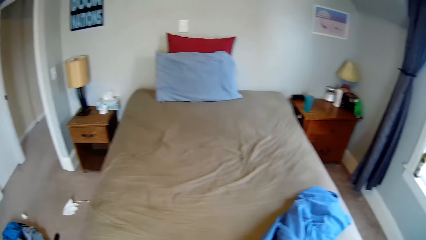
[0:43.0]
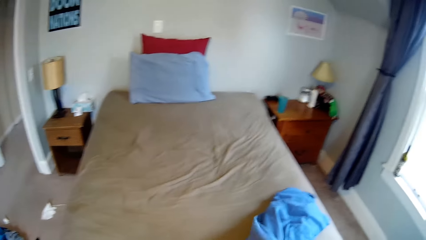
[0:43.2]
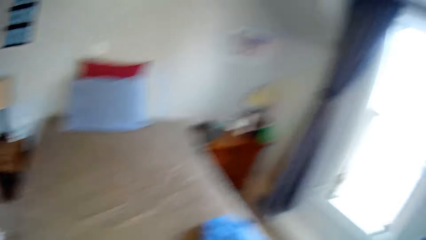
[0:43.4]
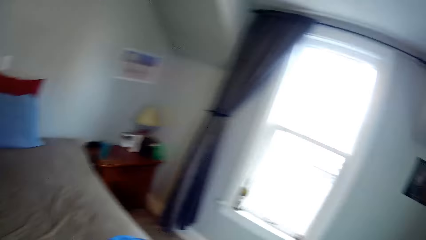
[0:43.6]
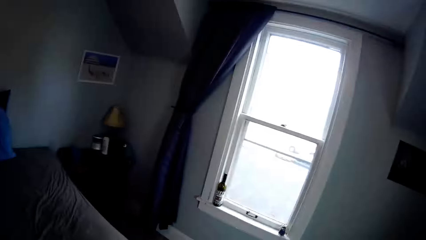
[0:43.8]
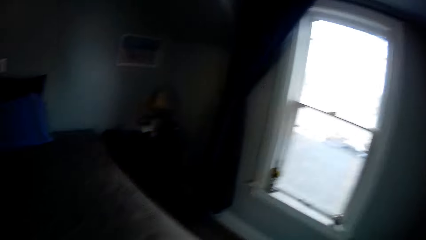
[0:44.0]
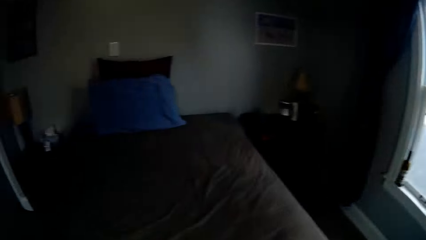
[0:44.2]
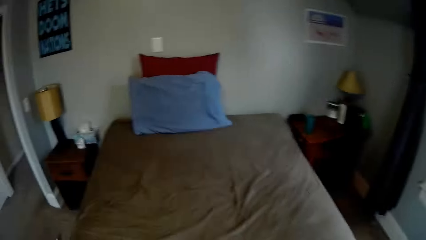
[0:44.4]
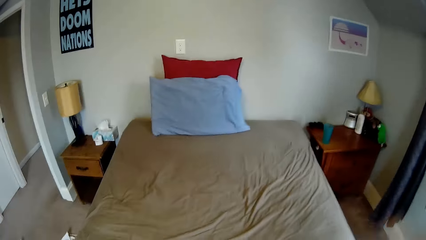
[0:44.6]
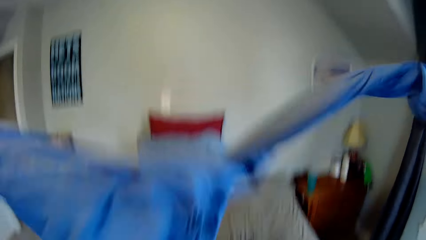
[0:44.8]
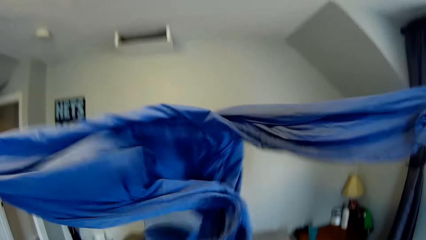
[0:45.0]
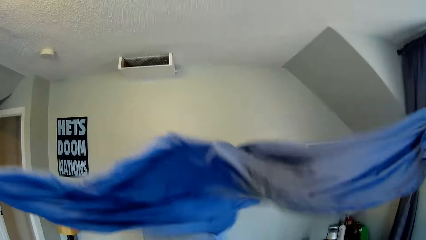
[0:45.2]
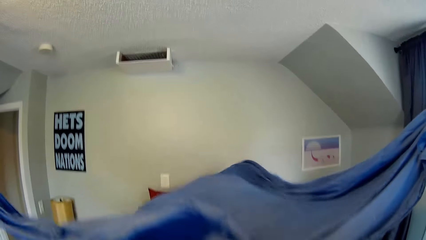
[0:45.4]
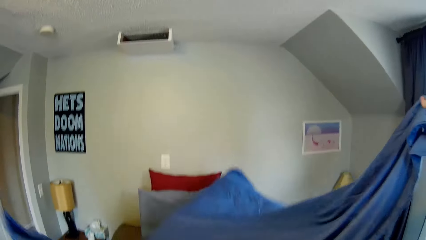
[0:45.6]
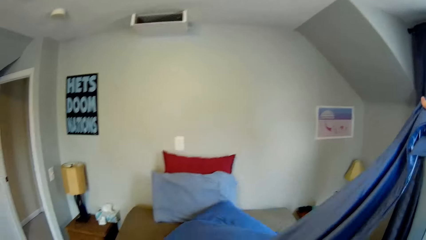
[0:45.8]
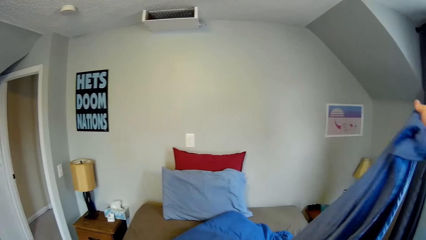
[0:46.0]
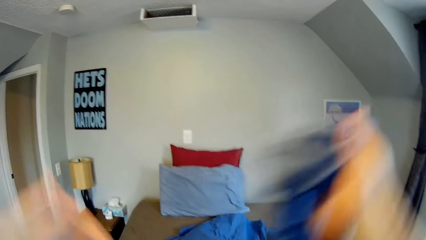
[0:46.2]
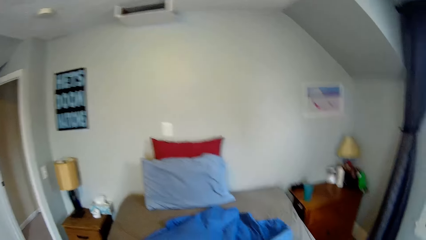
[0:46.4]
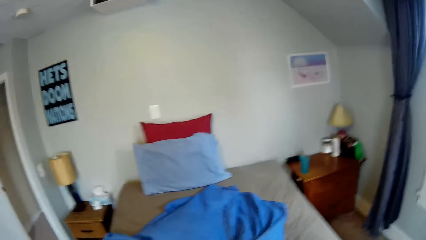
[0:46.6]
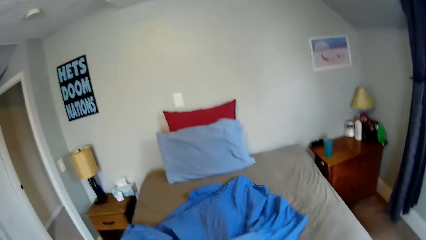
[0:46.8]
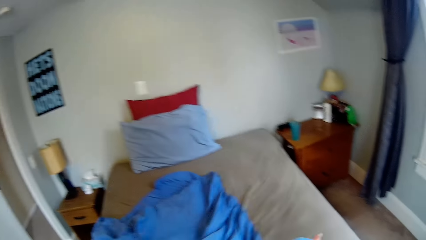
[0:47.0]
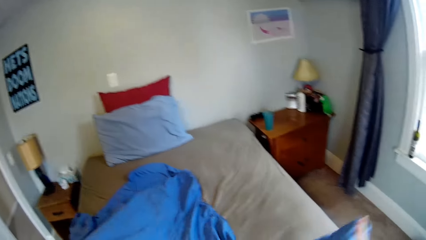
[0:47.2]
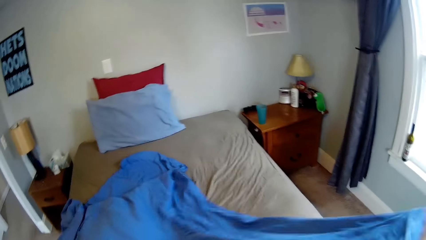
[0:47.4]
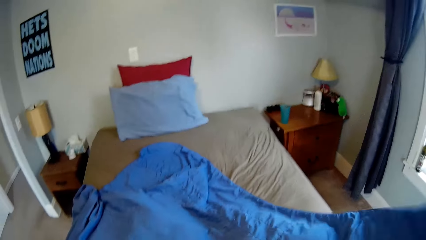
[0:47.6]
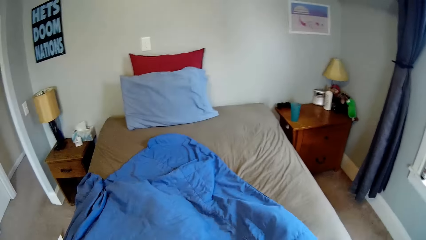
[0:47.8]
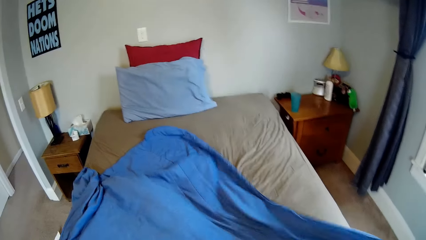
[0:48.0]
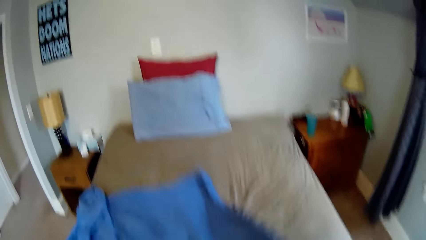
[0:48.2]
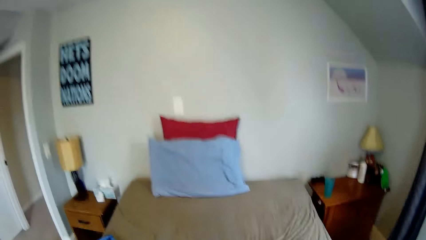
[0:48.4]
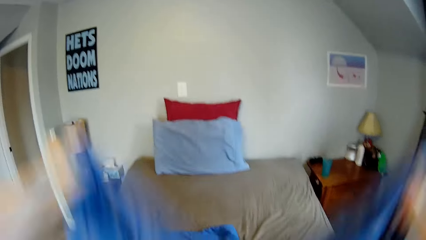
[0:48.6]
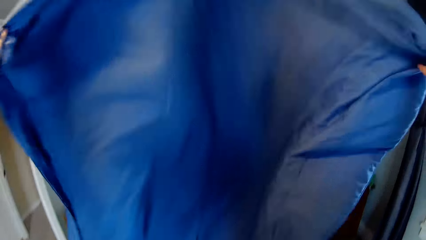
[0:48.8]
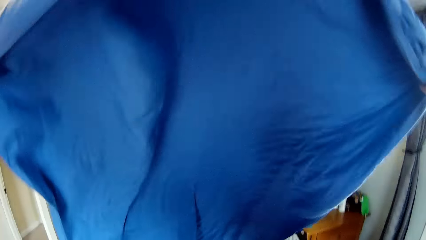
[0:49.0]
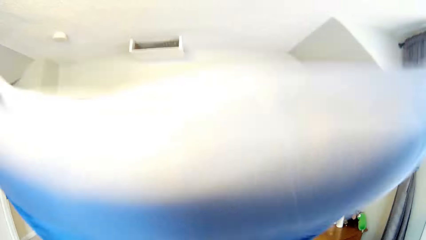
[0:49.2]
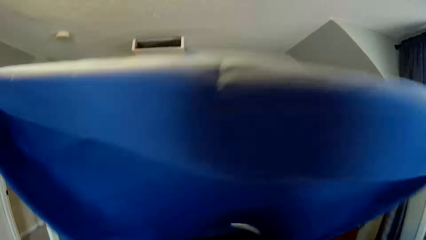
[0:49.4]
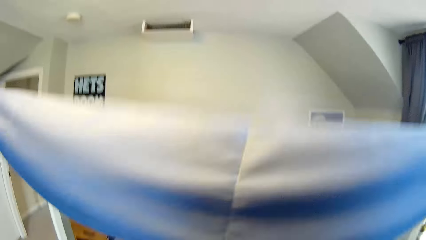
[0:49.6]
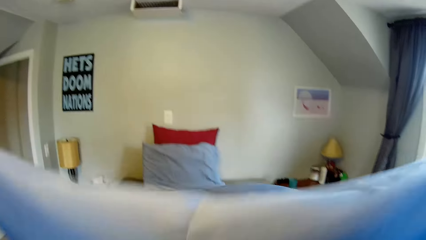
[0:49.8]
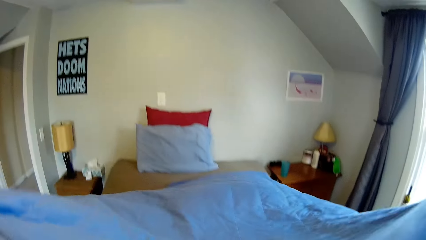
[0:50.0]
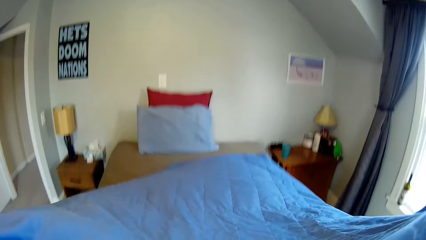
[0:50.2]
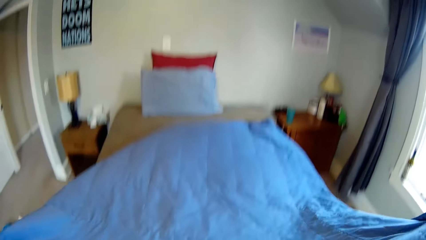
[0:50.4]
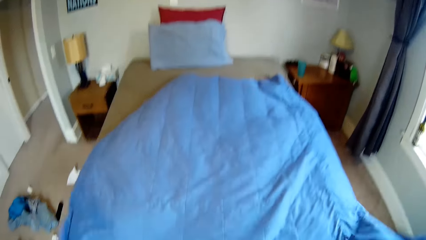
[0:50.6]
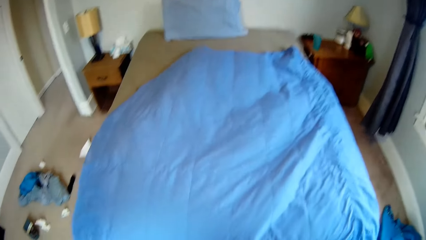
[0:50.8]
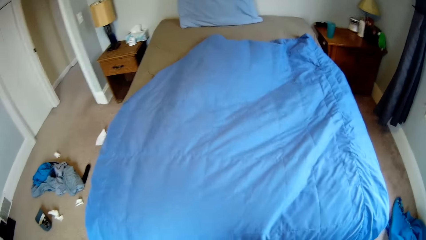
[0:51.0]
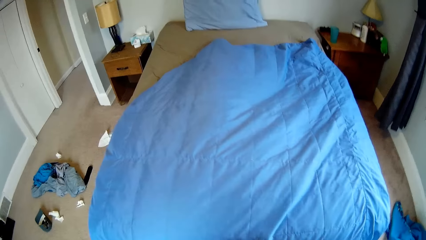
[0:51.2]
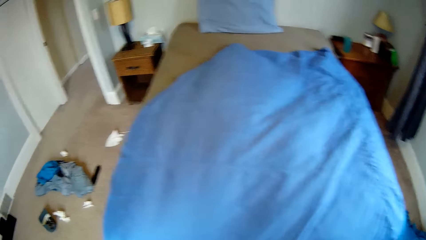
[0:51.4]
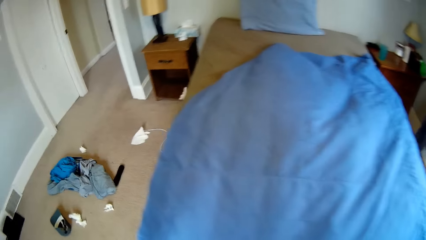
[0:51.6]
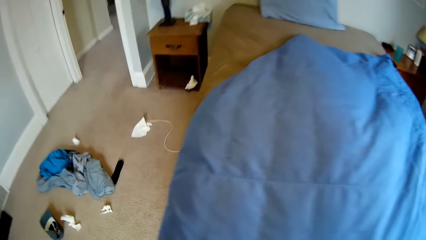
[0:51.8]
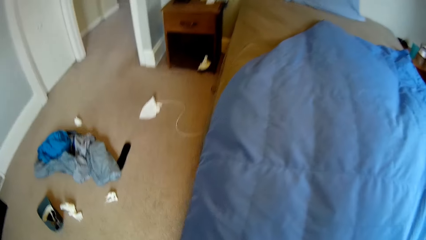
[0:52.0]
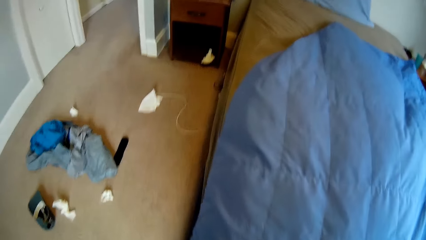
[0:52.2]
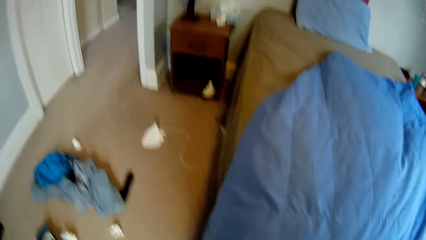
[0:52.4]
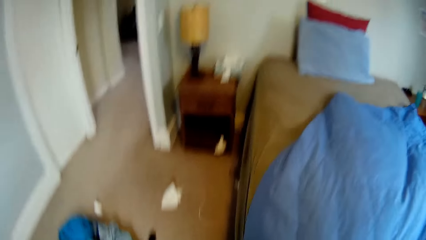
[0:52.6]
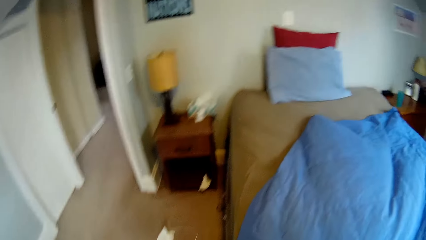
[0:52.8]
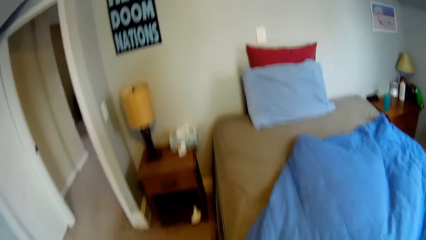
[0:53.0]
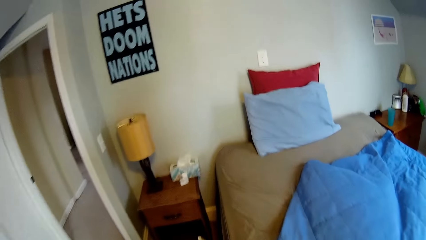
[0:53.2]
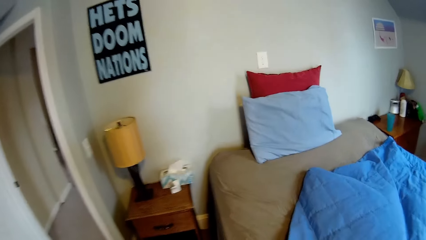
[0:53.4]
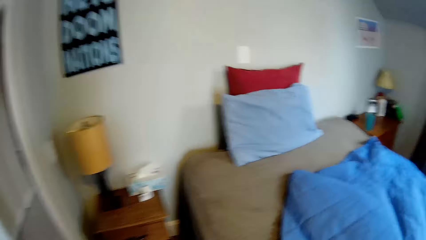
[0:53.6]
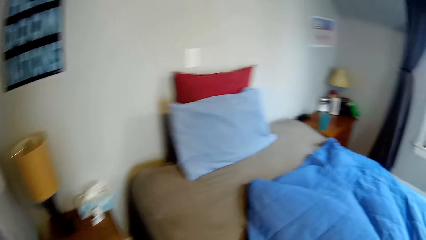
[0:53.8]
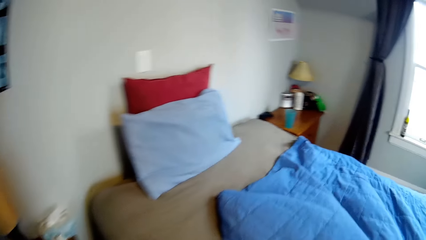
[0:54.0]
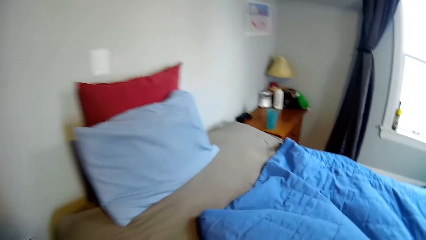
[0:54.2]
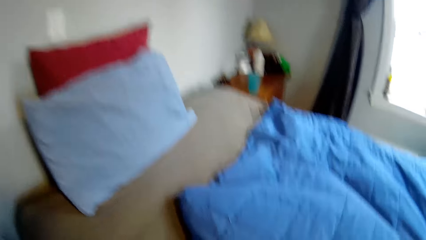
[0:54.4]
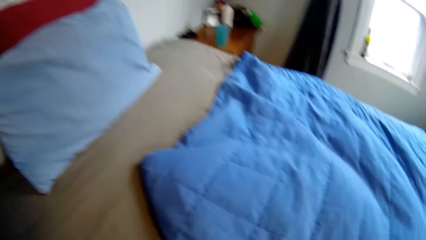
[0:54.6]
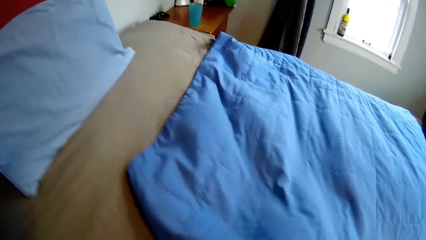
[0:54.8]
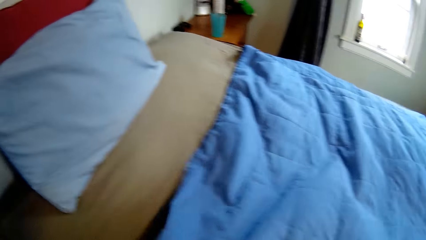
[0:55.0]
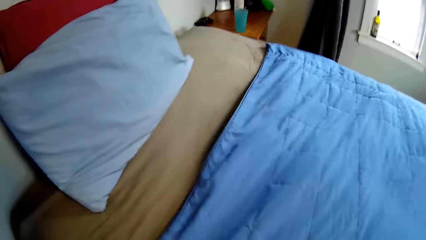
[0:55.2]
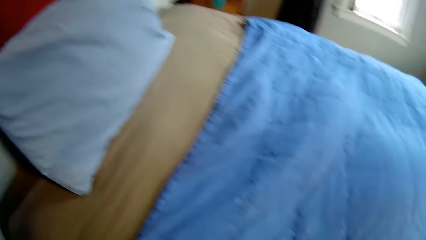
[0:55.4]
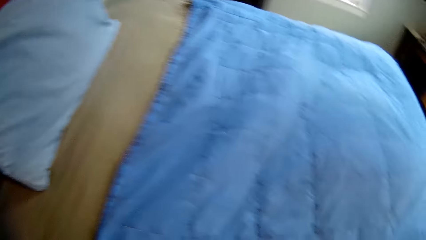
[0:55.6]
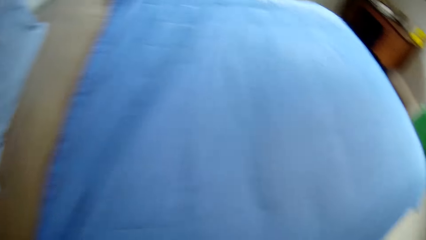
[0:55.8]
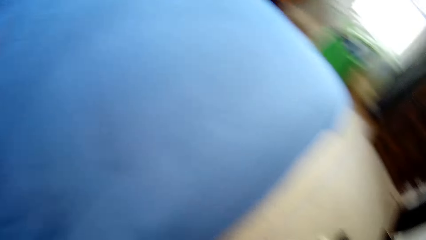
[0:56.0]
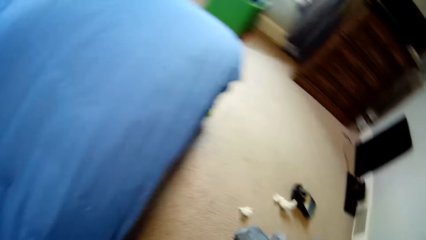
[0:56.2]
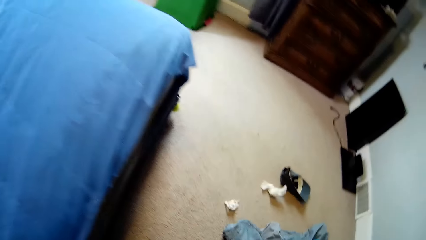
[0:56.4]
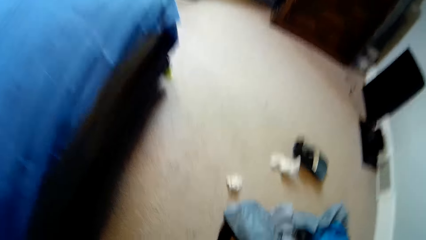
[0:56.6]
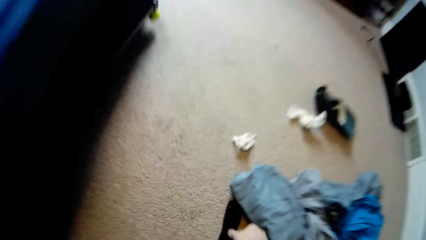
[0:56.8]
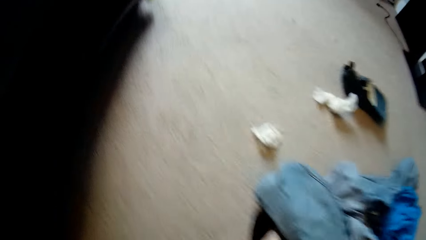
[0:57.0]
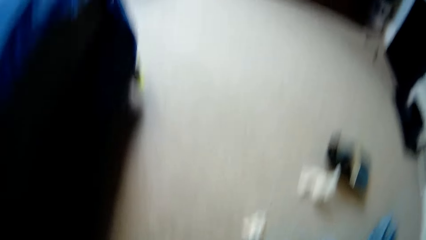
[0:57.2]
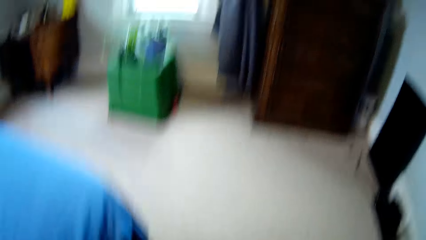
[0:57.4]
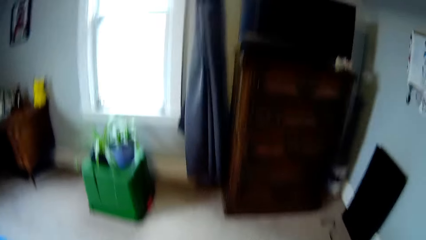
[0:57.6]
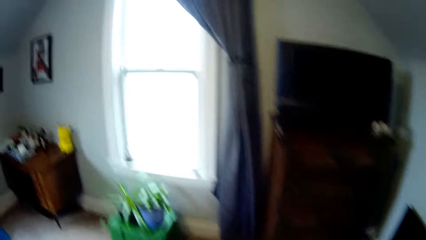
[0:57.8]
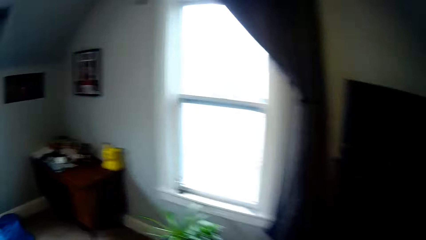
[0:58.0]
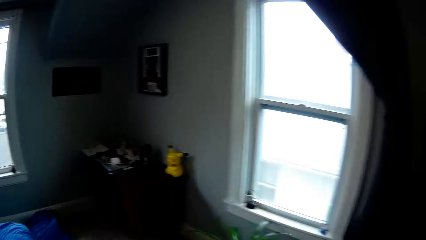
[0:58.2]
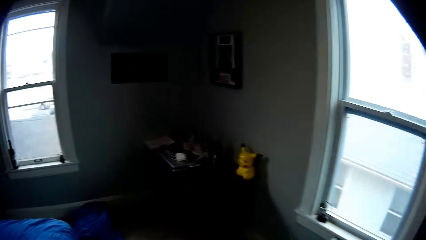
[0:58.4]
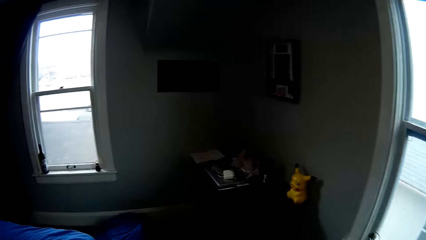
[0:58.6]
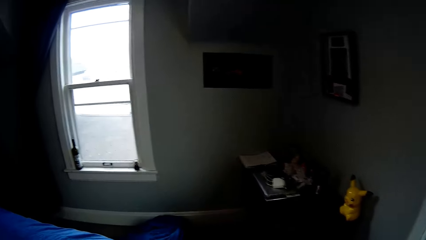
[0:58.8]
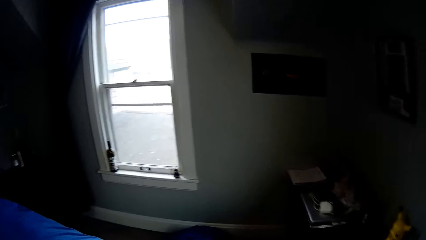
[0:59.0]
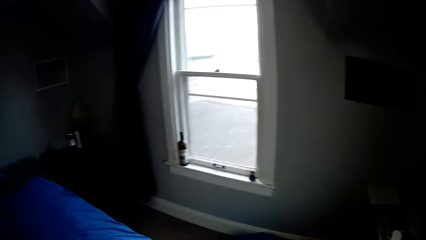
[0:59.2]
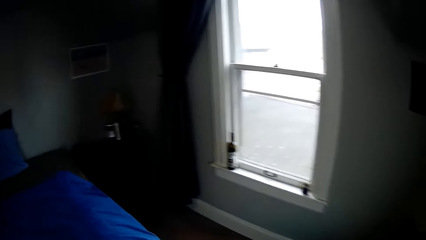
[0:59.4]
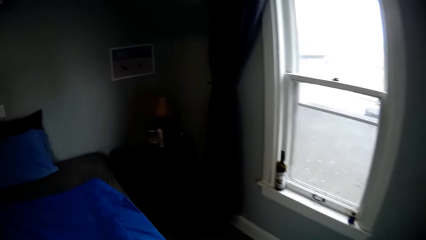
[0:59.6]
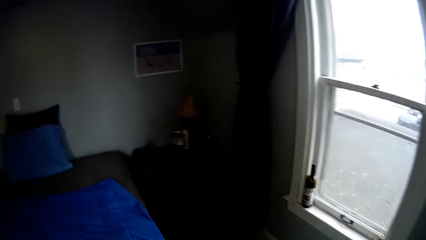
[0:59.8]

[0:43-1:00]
The camera wearer straightens the bed sheet. They cover the bed with the bedcover. They walk around the room. They straighten the bed sheet. They walk around the room. They pick up something. They walk around the room.
